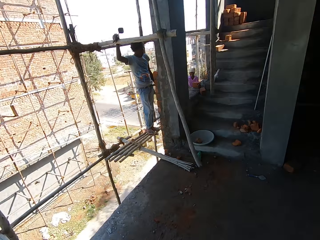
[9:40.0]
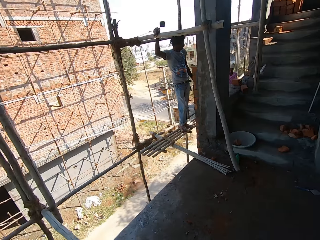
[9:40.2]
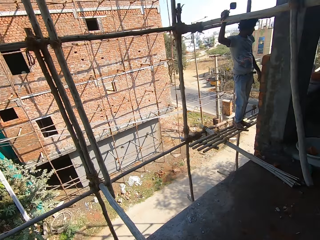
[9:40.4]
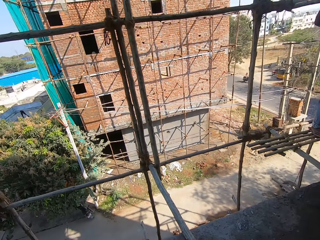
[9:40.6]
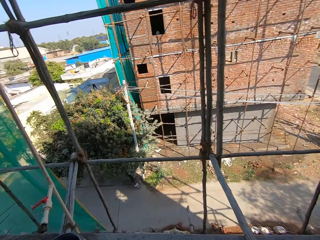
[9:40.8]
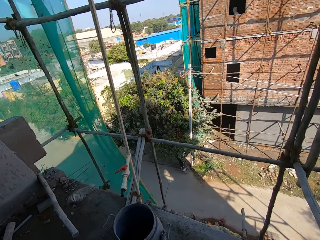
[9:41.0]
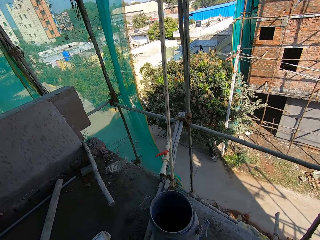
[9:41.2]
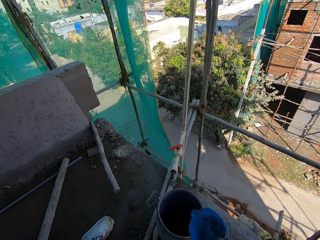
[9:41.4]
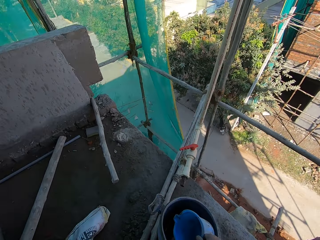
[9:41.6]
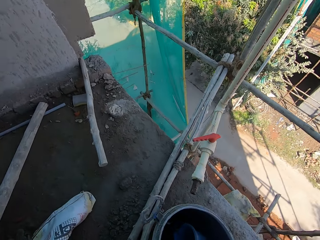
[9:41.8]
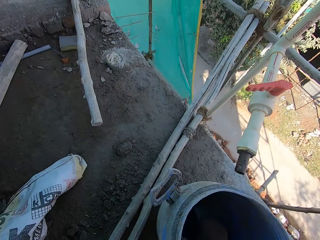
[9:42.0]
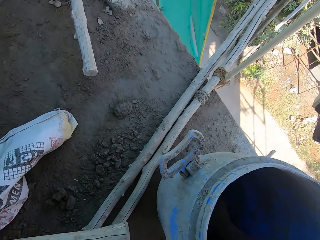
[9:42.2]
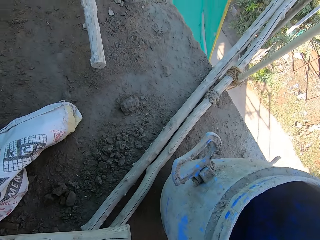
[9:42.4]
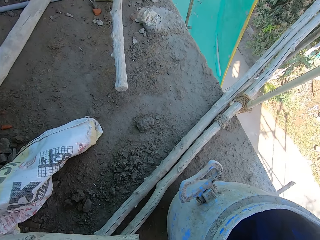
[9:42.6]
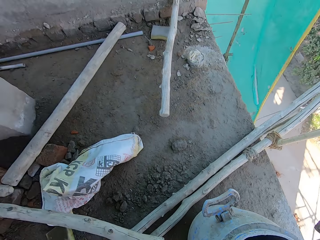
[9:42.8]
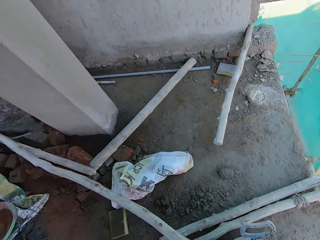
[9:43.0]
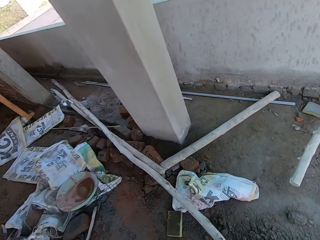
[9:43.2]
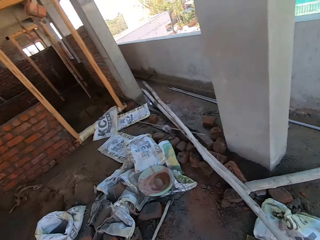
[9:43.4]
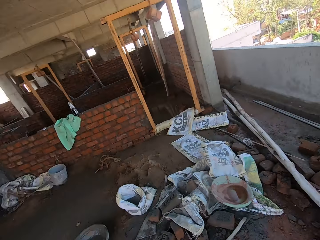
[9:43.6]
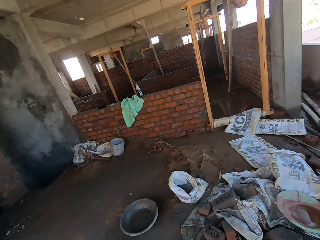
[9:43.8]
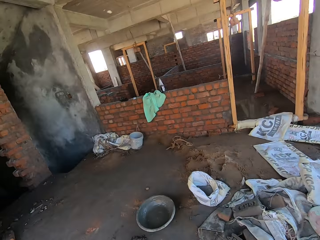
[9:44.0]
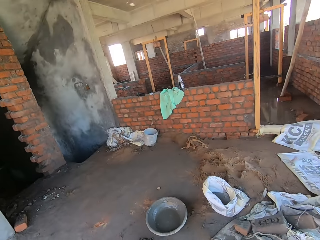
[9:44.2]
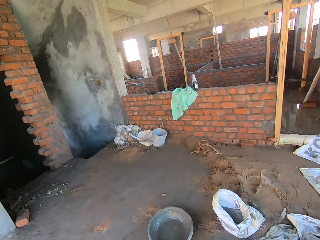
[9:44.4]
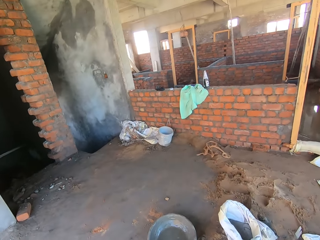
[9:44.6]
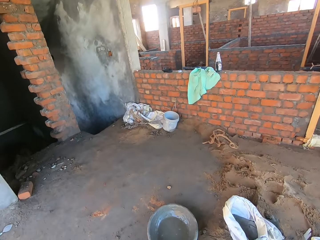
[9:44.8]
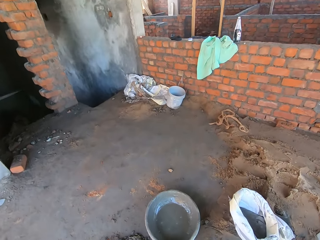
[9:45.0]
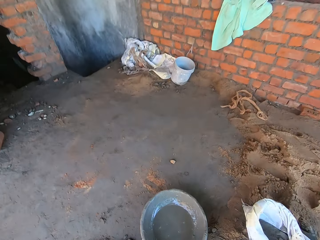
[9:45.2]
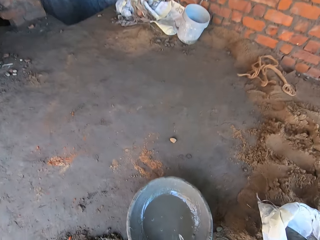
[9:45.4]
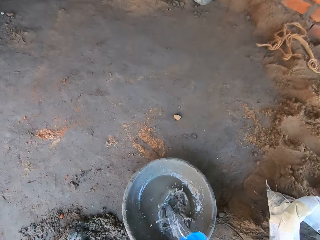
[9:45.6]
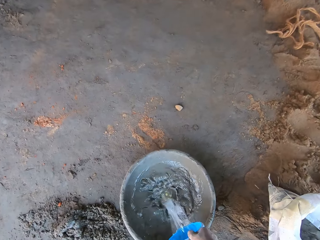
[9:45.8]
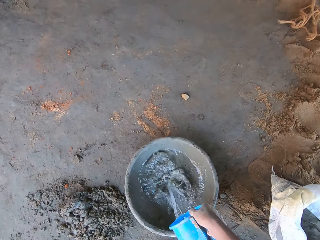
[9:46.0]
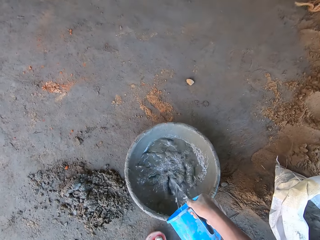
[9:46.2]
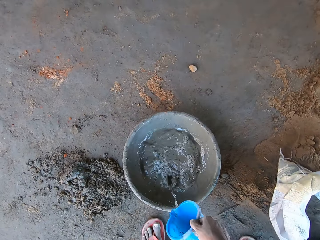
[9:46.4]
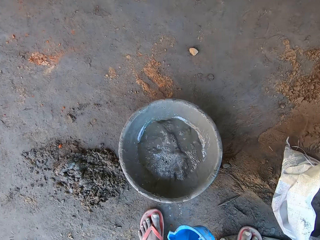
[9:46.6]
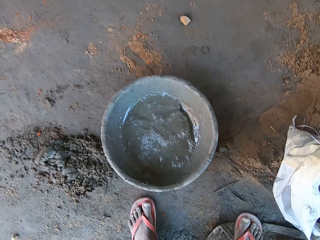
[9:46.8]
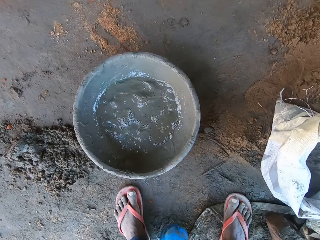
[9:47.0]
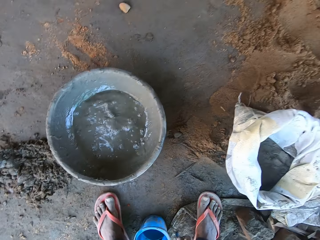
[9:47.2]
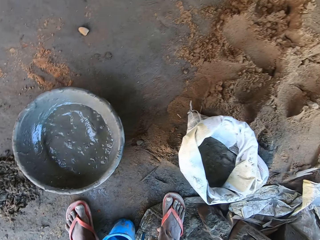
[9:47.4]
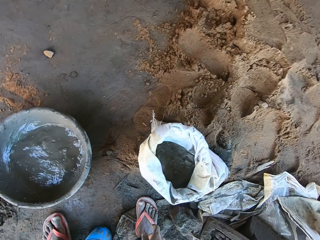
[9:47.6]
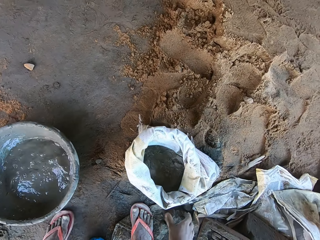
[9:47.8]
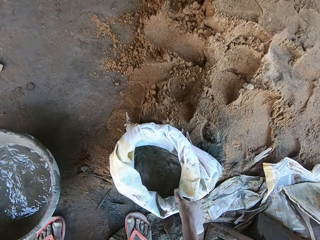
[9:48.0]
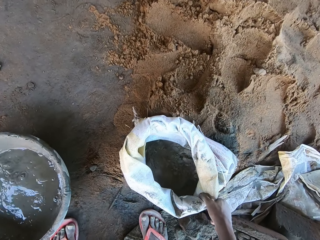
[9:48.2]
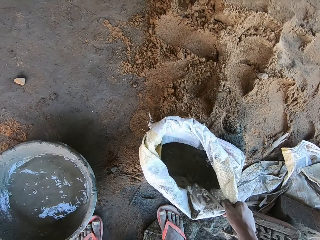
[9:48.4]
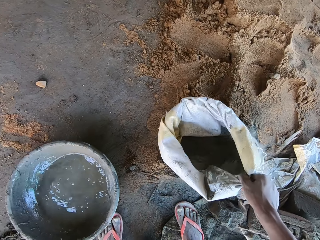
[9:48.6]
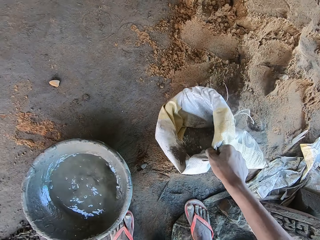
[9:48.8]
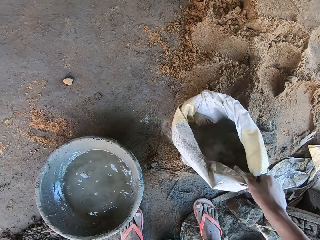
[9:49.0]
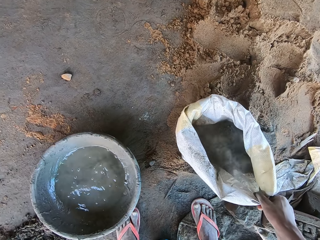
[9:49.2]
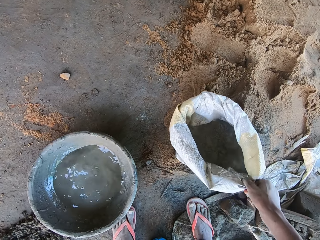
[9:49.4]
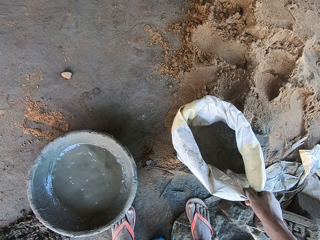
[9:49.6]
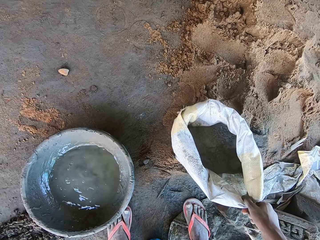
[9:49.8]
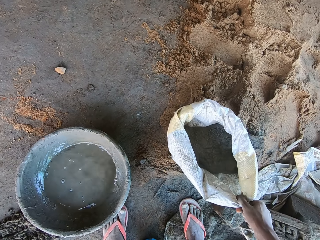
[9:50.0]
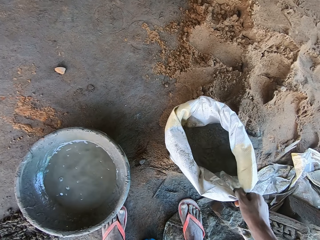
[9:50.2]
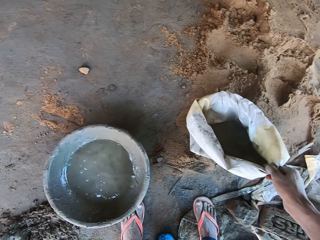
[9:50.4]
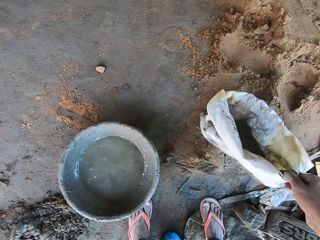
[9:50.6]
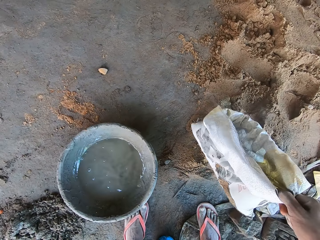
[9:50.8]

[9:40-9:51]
The camera wearer collects water inside the drum with a jug. They pour water inside the cement basin. They walk in the building. They place the jug on the ground. They pick up the cement sack from the ground and hold the cement sack.

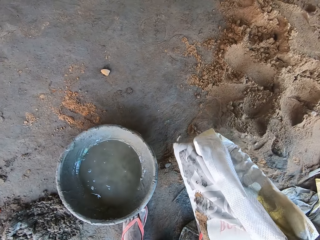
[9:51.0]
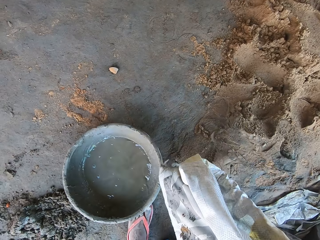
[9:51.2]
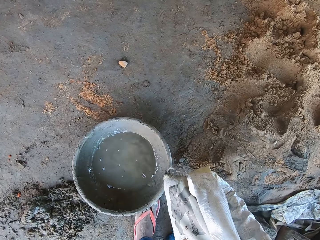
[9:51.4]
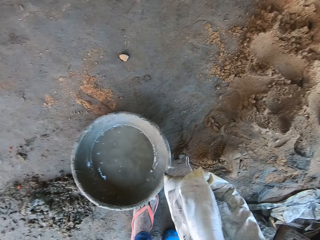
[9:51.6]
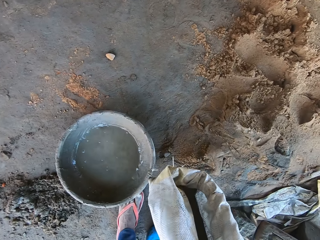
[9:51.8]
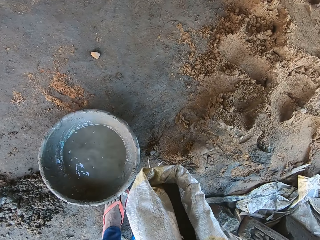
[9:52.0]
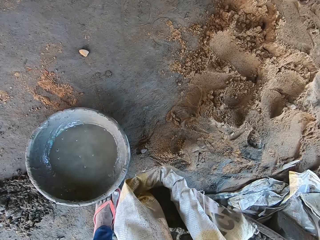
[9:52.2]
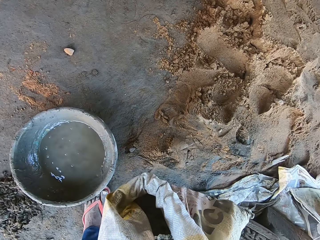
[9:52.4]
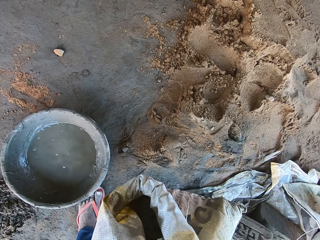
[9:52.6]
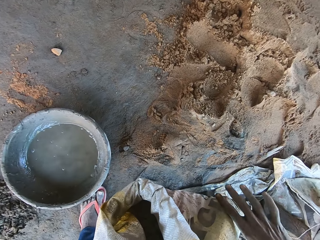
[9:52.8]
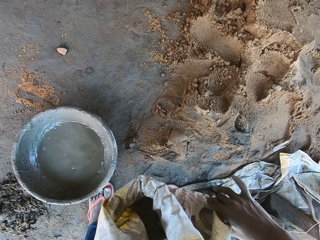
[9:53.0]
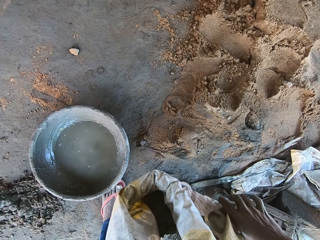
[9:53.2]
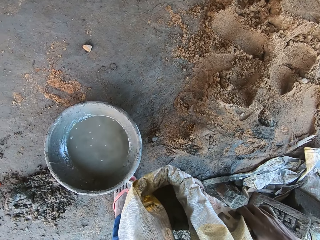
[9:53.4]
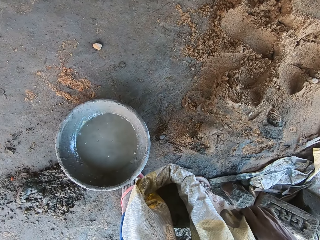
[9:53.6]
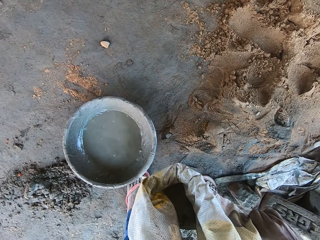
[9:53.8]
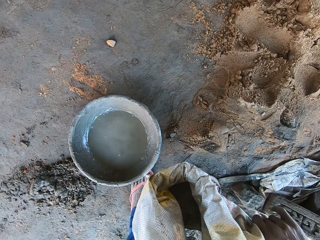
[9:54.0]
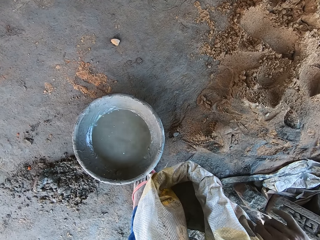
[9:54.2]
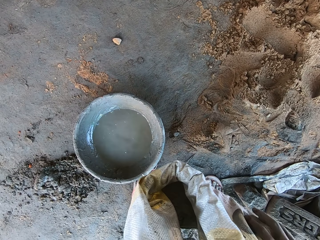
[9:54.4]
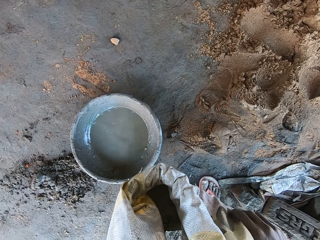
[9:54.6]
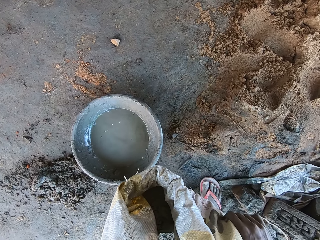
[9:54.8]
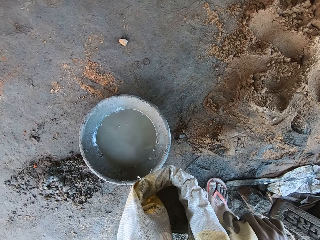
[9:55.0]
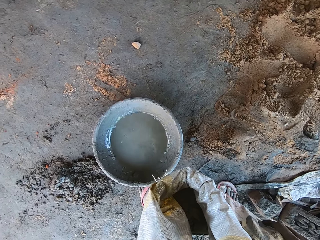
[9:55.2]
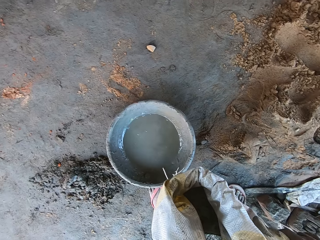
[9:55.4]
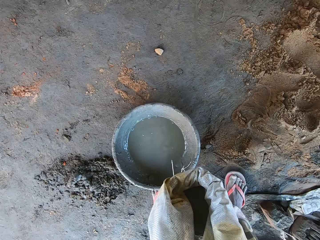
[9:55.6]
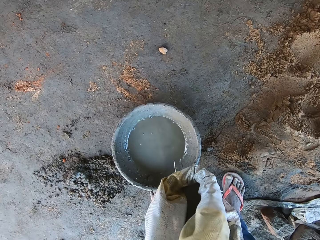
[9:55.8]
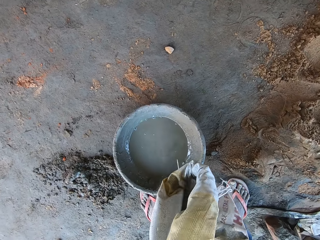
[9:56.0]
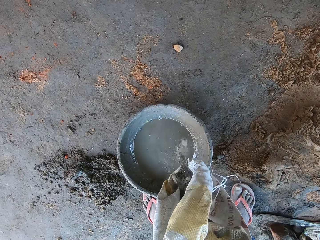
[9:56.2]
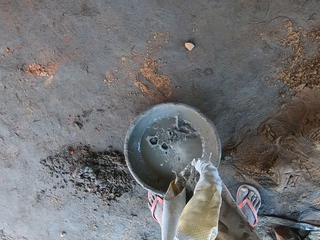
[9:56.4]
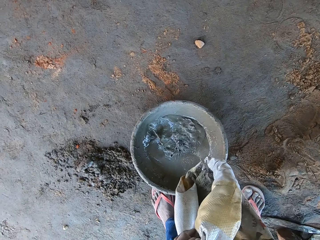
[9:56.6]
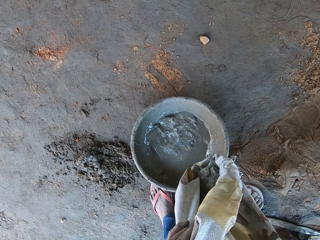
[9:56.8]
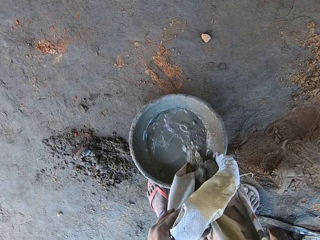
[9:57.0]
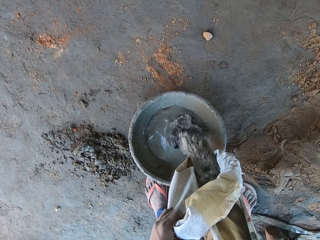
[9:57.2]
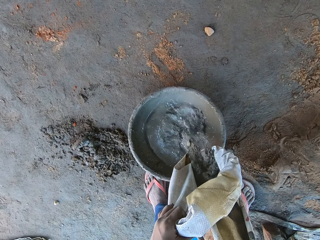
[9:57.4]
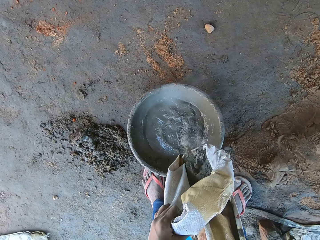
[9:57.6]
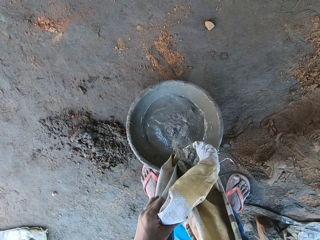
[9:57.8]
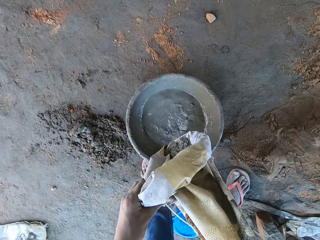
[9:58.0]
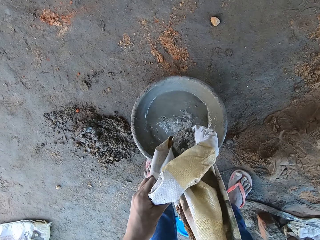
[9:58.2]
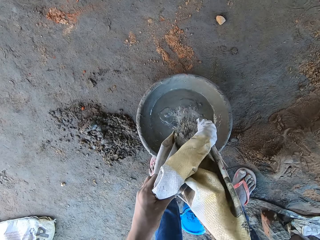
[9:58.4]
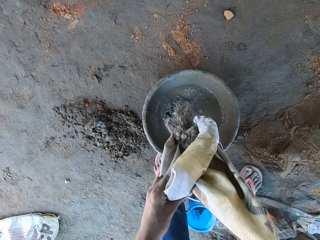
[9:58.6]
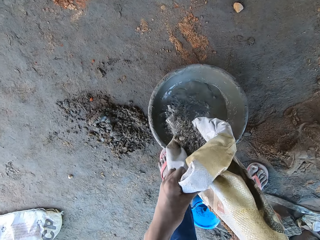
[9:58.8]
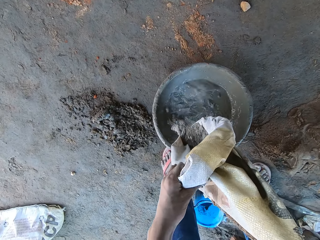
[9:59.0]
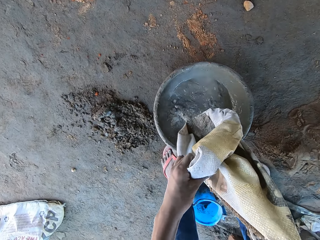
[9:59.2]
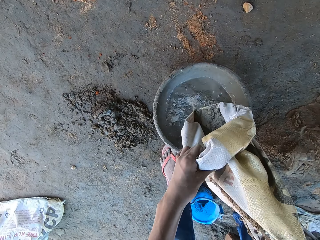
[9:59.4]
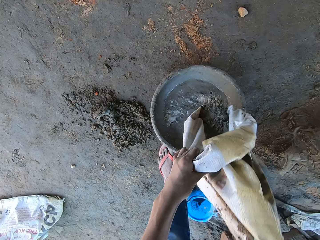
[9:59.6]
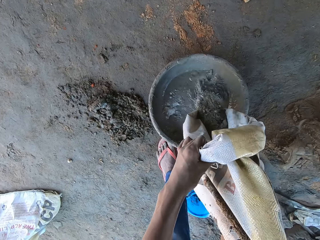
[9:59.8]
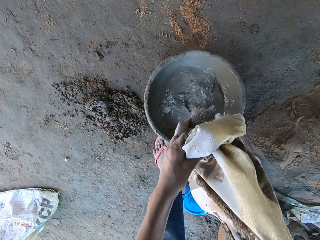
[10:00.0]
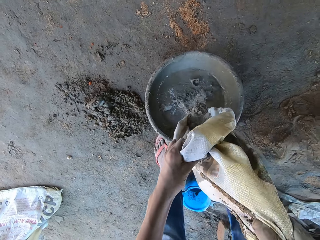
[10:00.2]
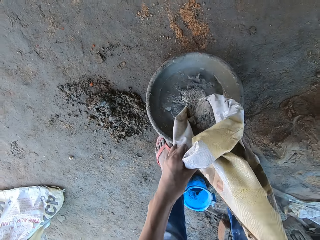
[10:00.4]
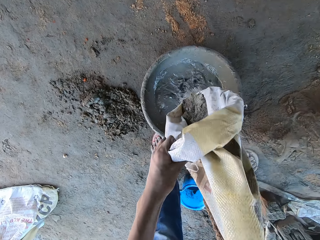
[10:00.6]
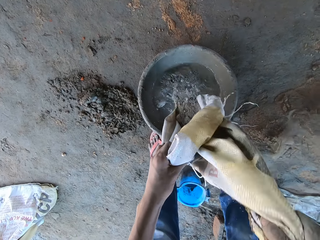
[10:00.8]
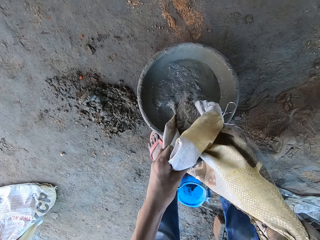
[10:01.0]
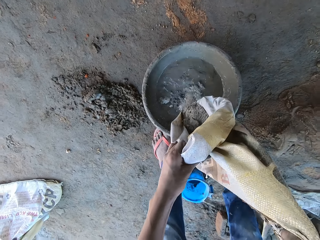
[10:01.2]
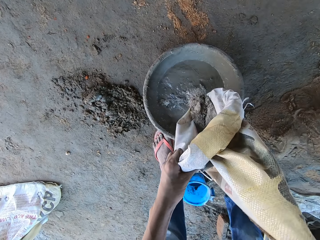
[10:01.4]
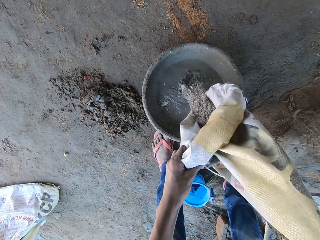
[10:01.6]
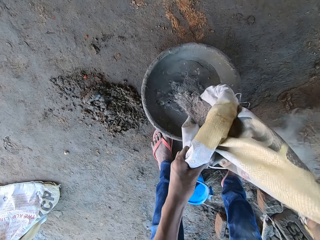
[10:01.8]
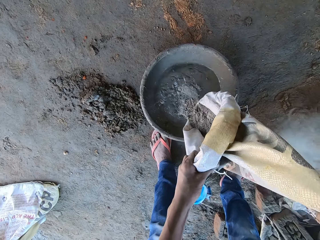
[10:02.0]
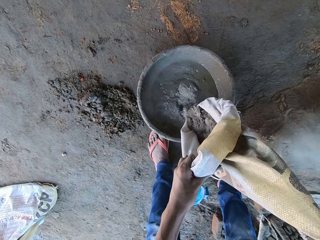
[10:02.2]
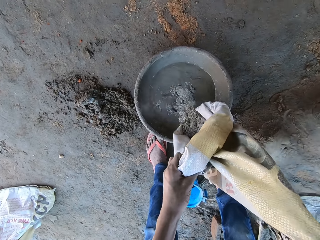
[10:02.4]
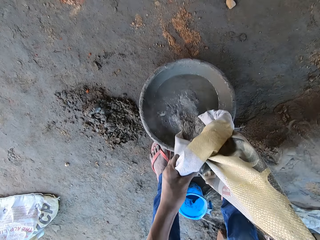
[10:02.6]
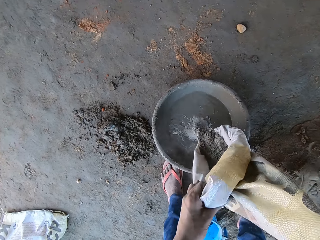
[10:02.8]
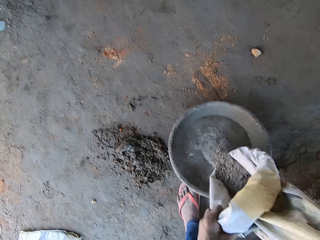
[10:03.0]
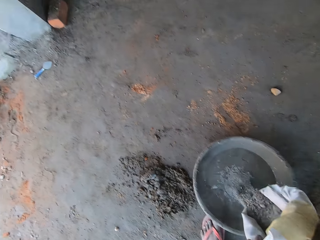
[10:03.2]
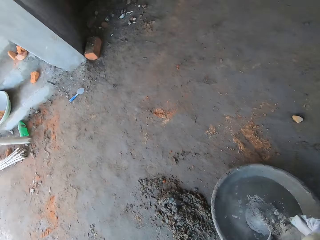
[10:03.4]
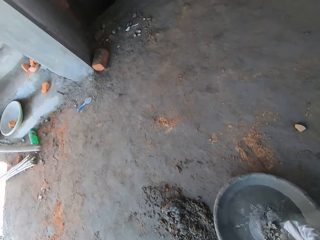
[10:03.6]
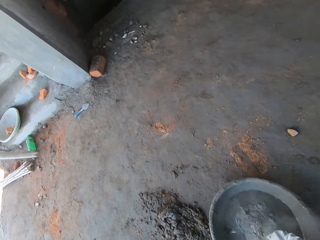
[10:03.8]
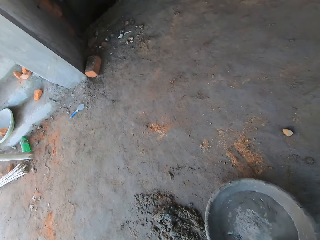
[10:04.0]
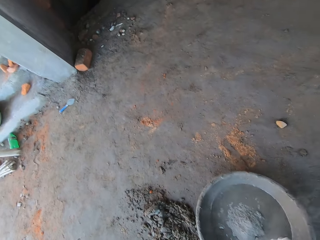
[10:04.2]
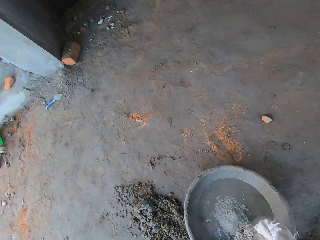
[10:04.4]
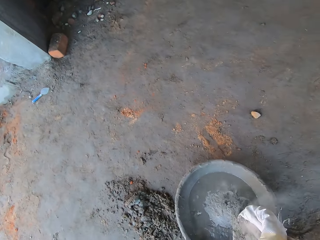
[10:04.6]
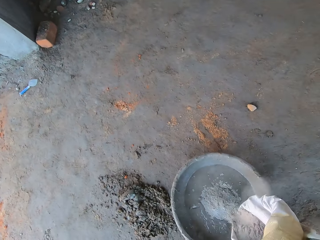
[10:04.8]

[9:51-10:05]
The camera wearer takes the cement bag. They pour cement inside the cement basin with water.
